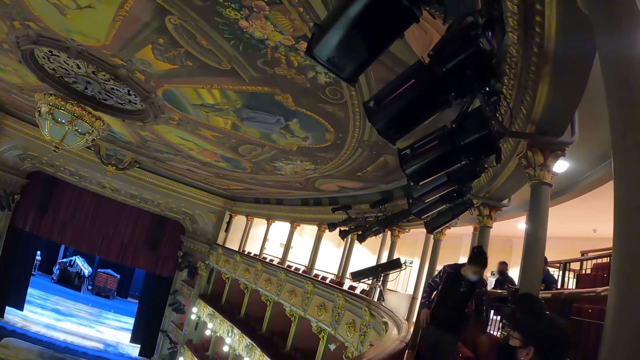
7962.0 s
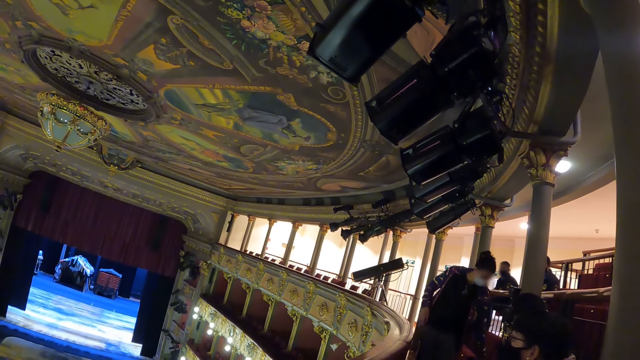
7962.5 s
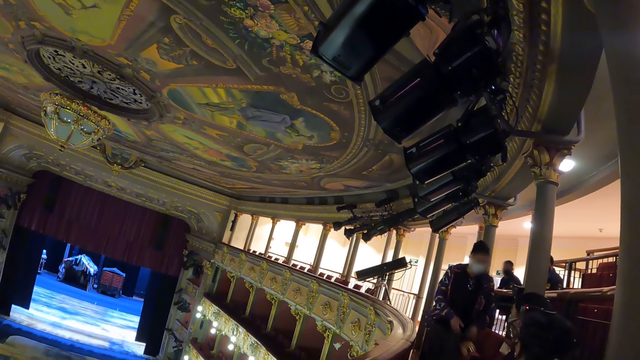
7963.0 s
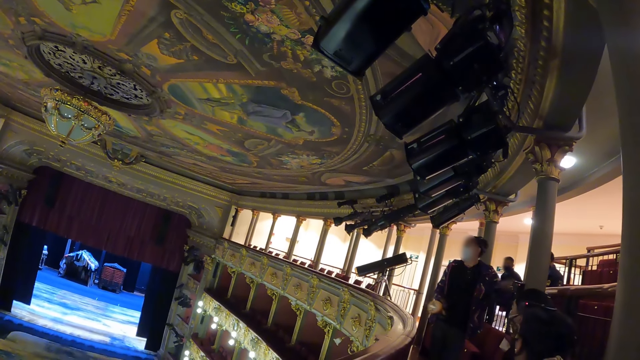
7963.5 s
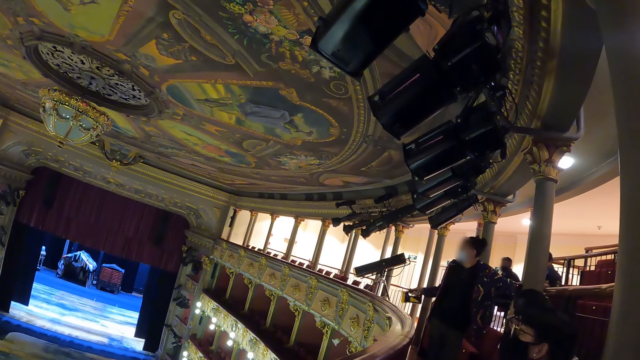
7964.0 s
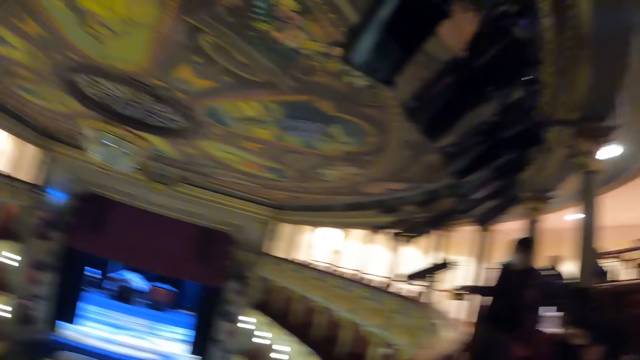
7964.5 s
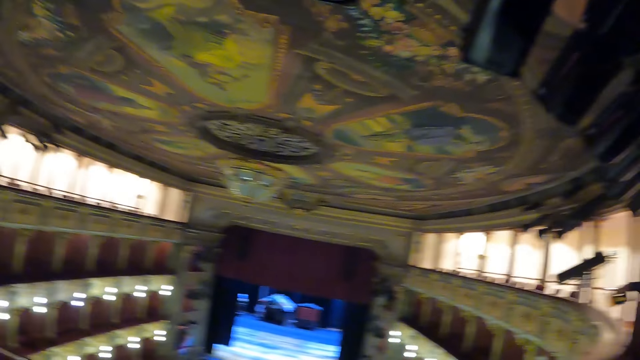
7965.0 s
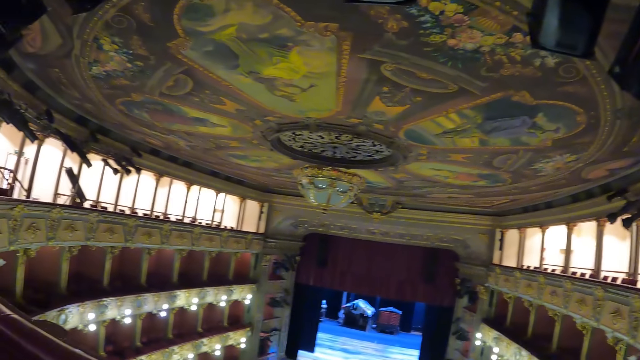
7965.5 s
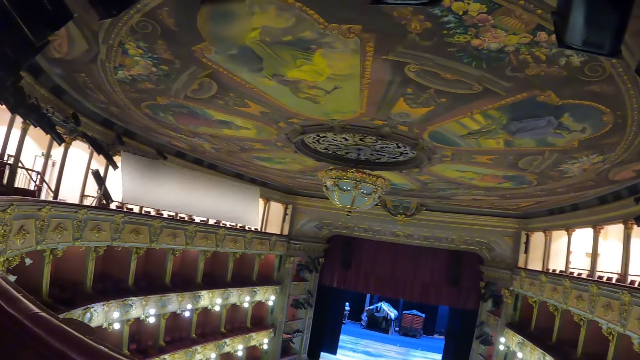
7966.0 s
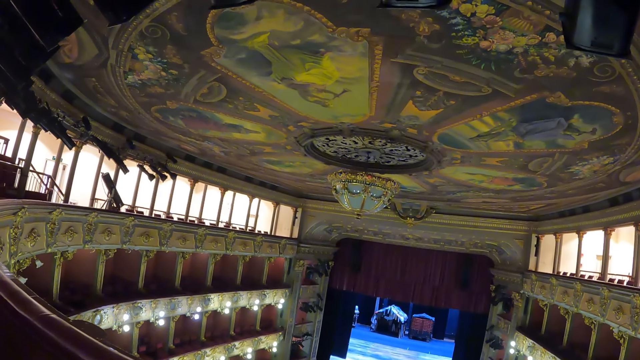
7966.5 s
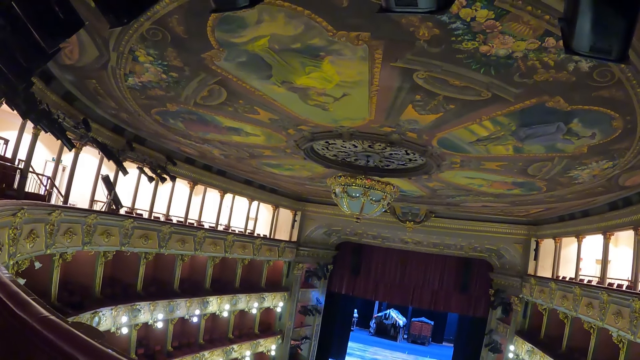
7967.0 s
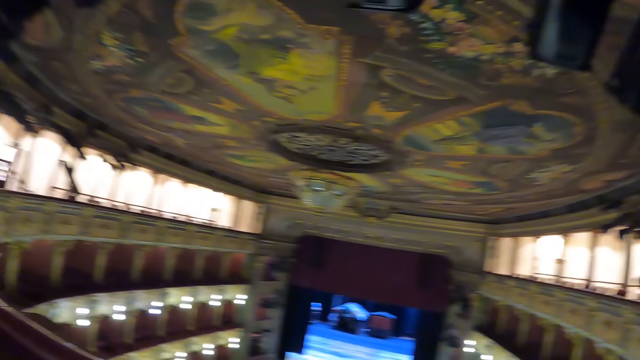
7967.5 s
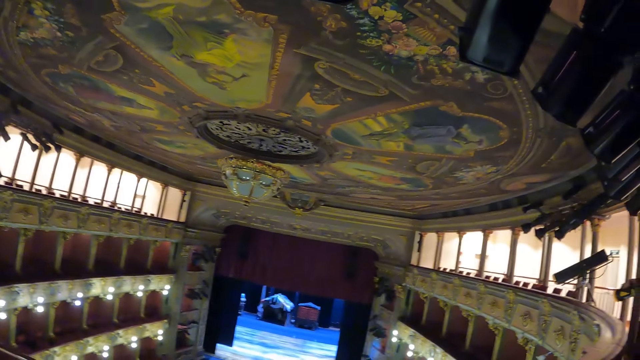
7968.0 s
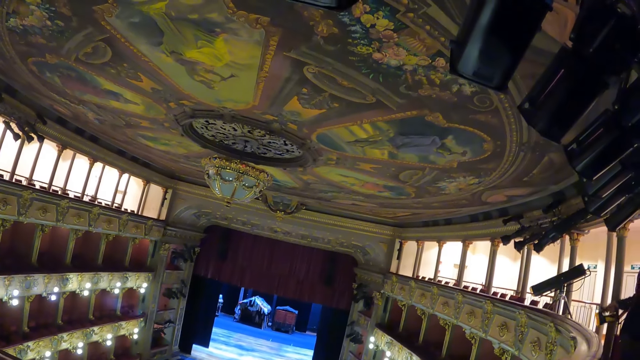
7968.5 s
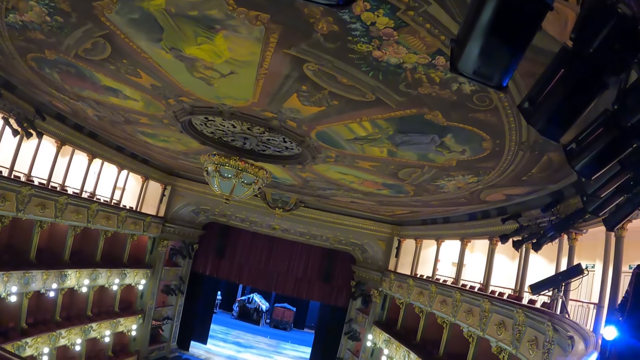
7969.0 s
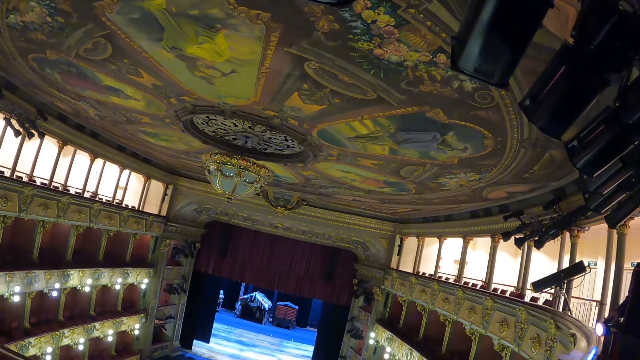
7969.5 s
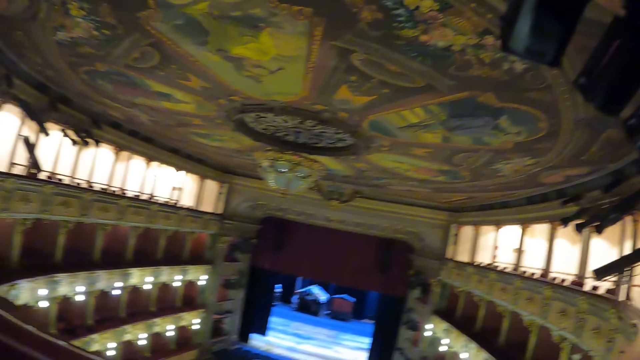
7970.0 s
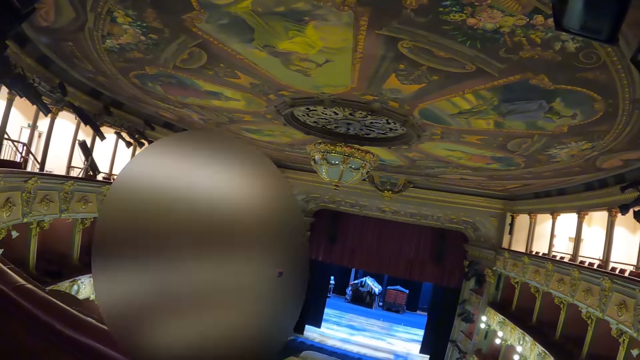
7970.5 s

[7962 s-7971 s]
A person lifts a torch. The camera wearer uses the torch. They look around.

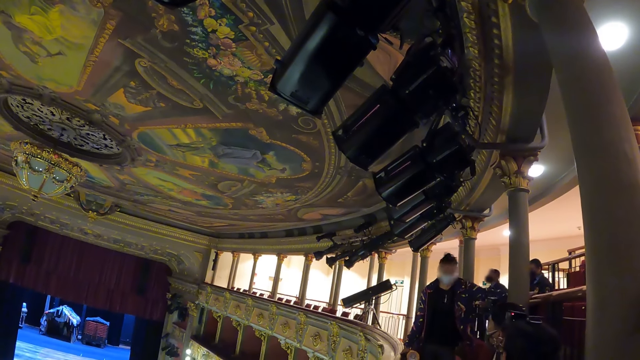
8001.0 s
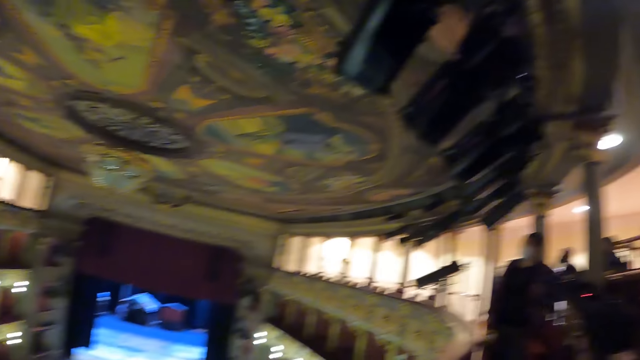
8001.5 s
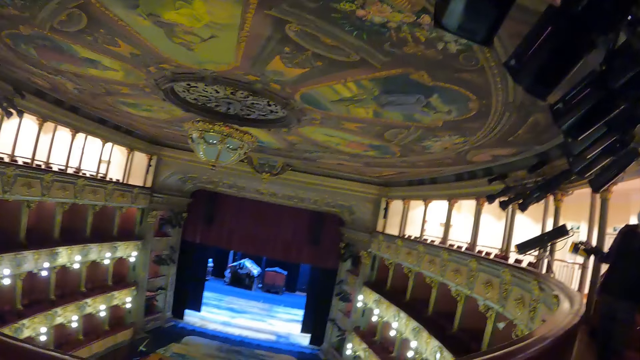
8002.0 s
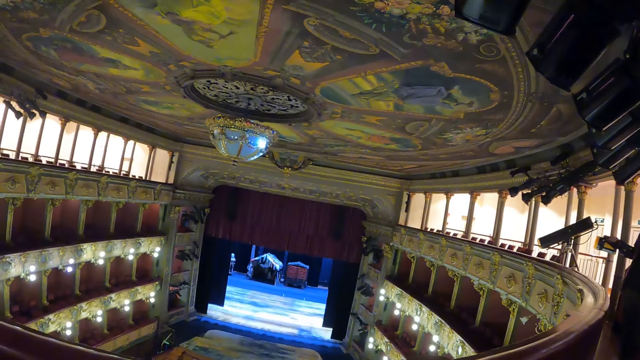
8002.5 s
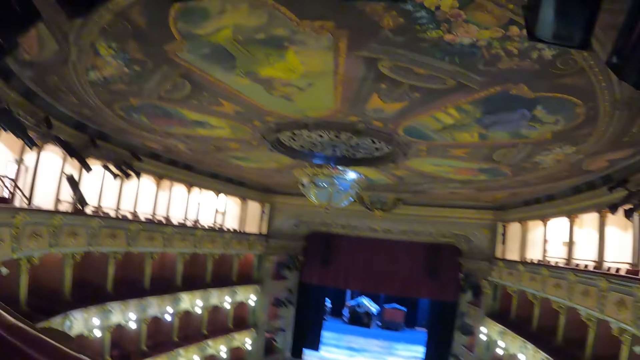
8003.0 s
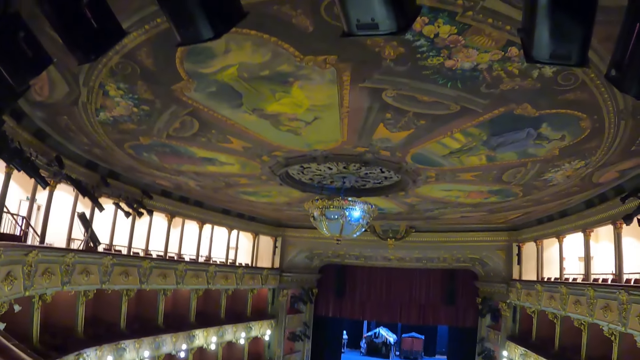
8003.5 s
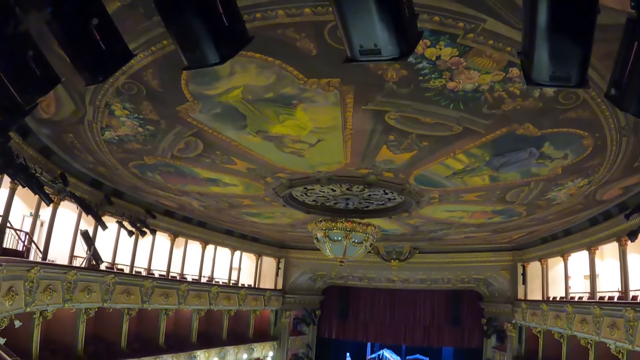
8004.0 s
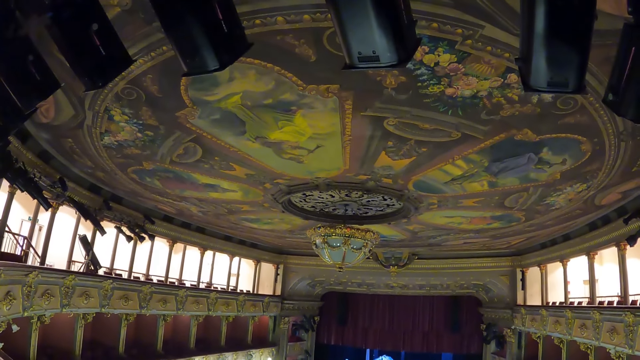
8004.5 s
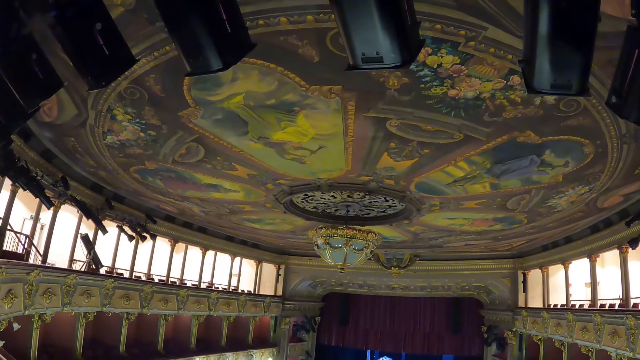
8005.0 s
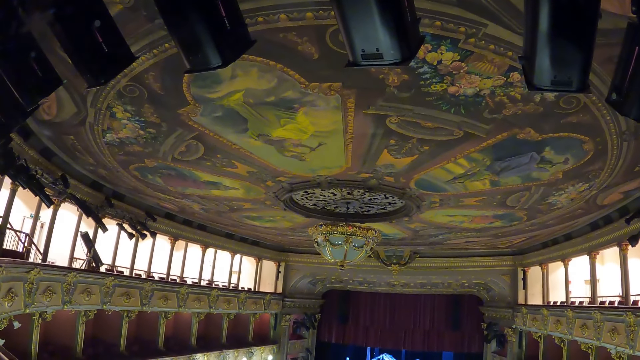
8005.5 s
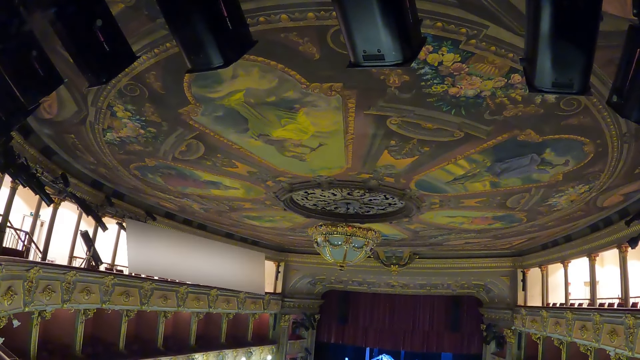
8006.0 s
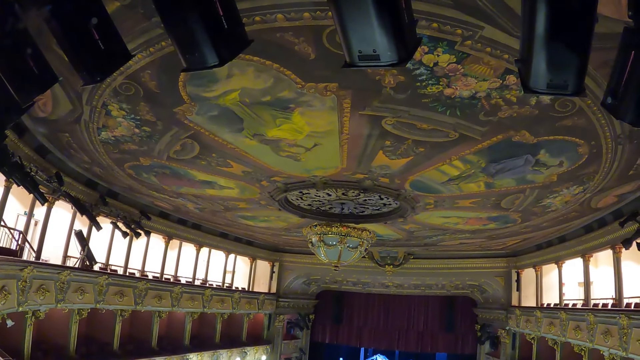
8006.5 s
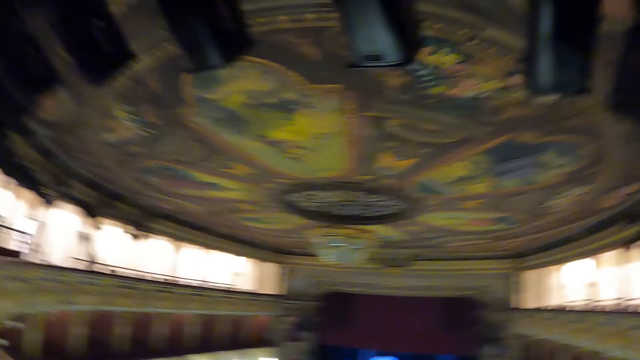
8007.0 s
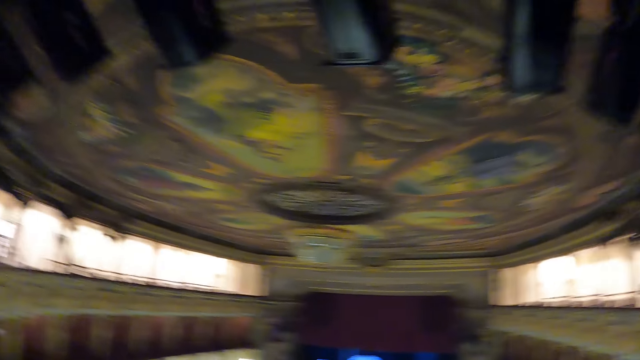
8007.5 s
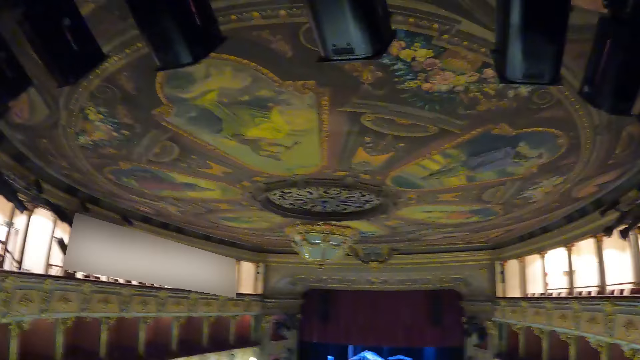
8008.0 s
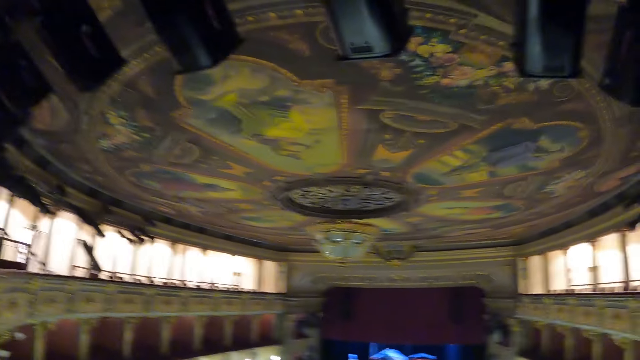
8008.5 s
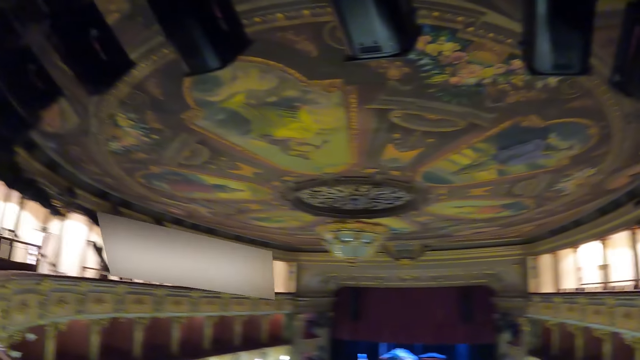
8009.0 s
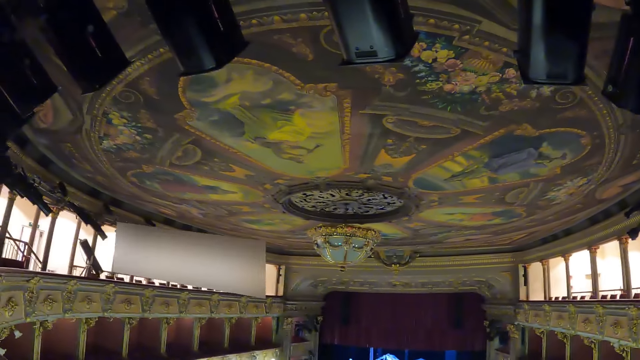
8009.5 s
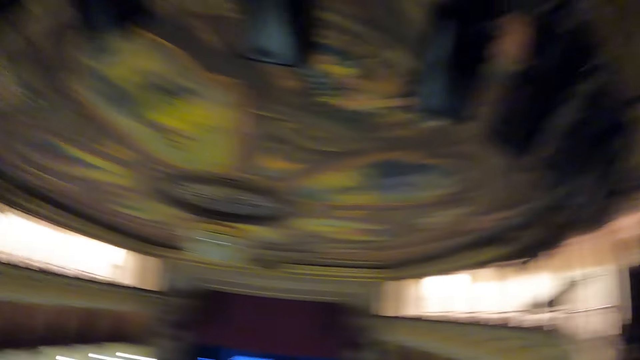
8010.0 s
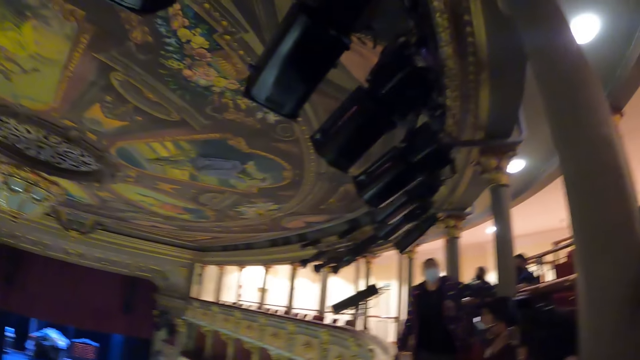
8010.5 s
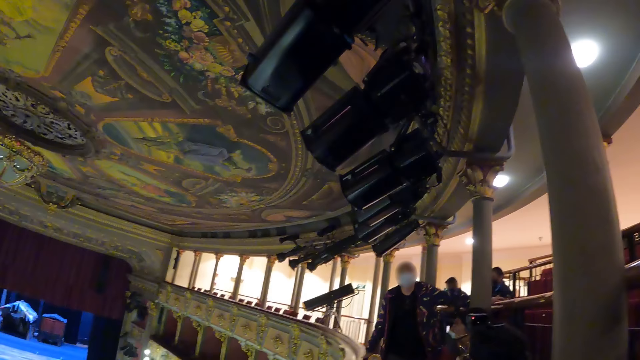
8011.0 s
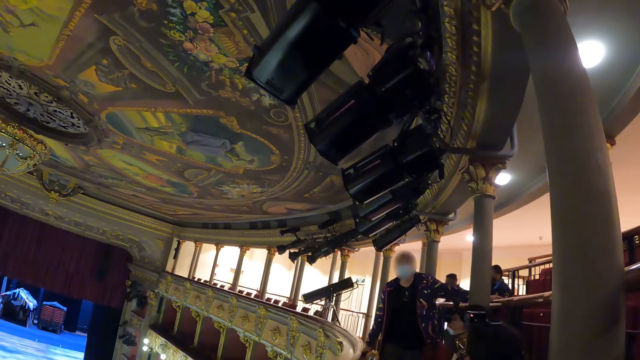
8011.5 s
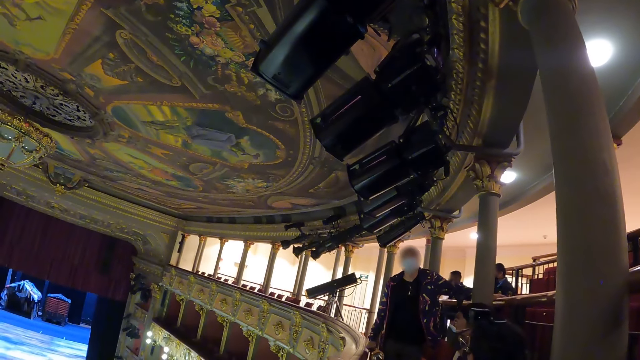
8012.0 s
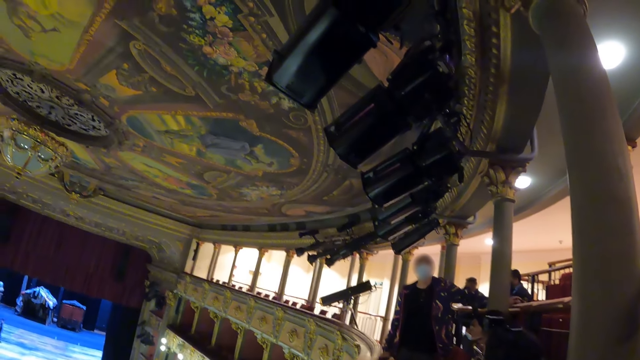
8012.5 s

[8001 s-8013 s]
The camera wearer operates the torch. They look around.
